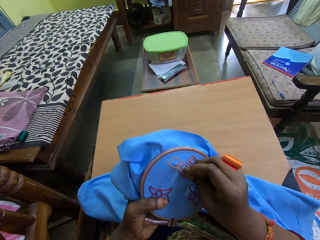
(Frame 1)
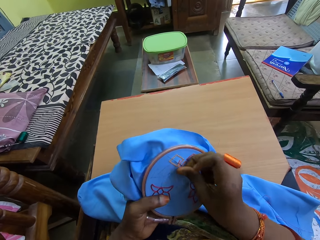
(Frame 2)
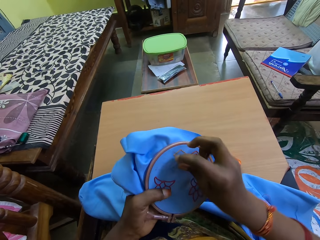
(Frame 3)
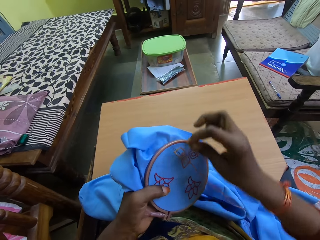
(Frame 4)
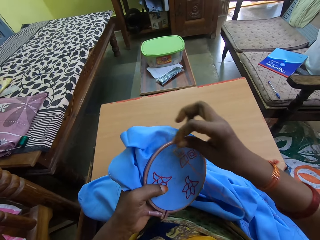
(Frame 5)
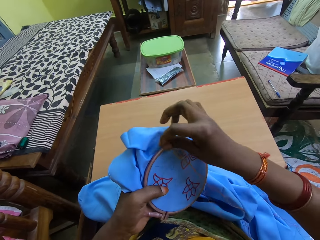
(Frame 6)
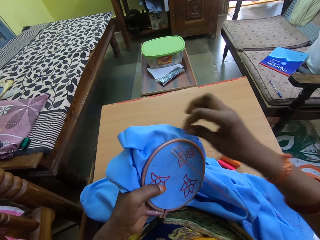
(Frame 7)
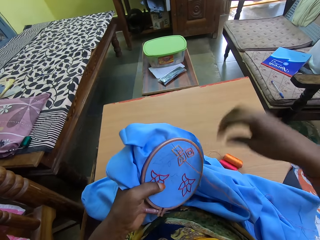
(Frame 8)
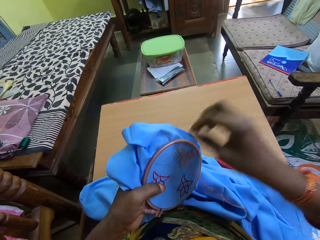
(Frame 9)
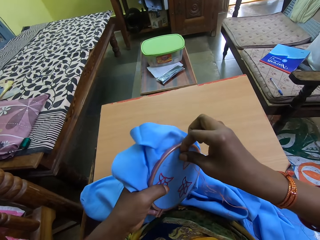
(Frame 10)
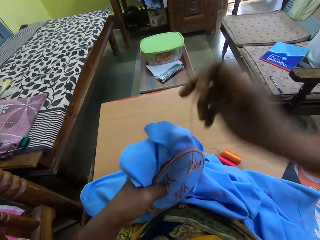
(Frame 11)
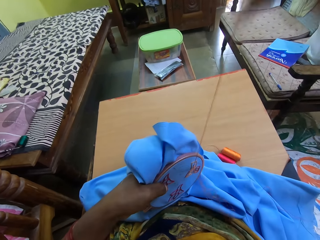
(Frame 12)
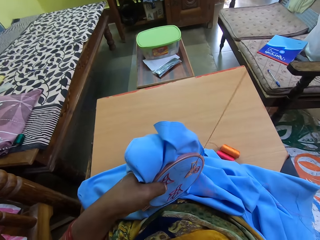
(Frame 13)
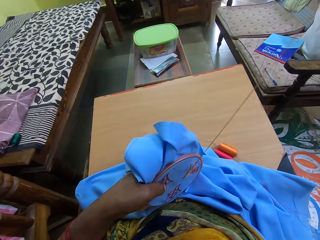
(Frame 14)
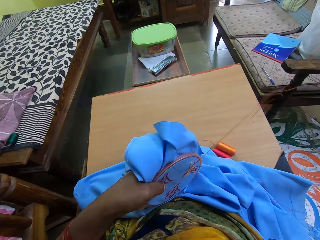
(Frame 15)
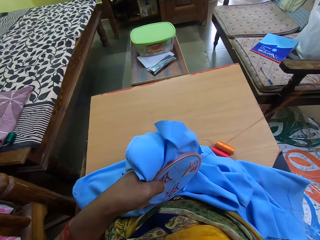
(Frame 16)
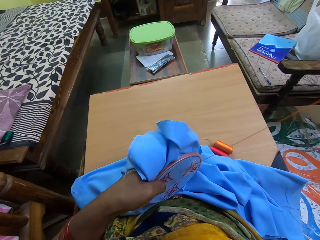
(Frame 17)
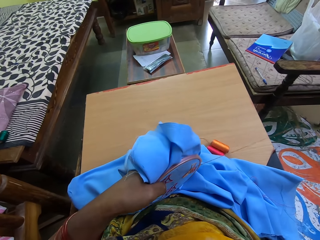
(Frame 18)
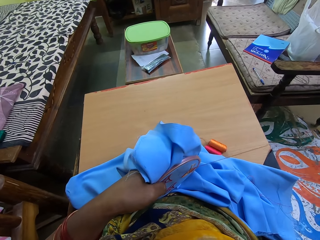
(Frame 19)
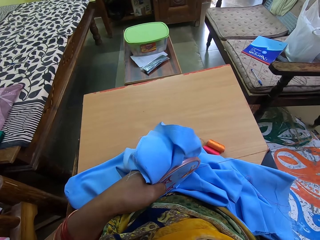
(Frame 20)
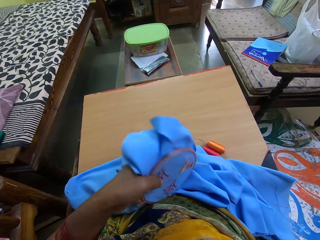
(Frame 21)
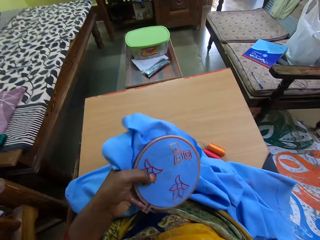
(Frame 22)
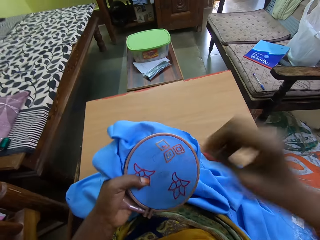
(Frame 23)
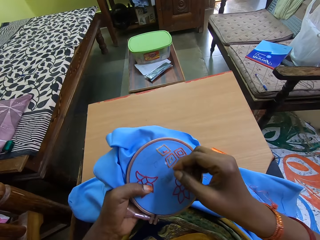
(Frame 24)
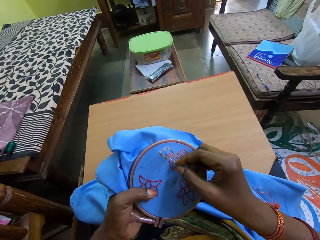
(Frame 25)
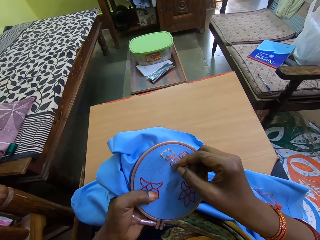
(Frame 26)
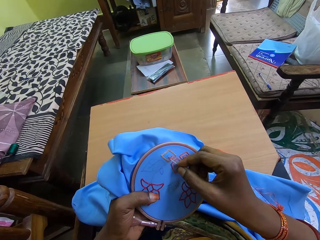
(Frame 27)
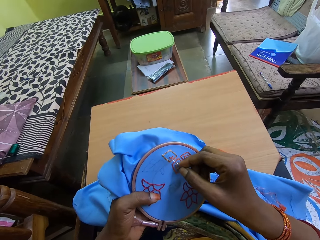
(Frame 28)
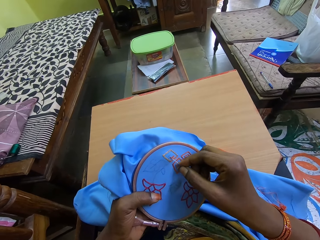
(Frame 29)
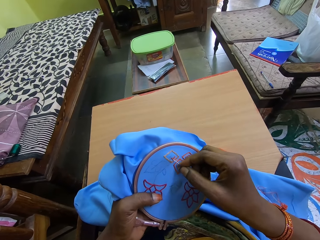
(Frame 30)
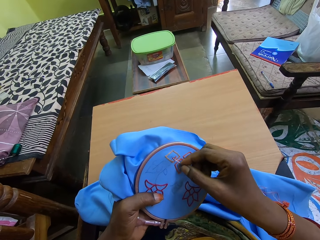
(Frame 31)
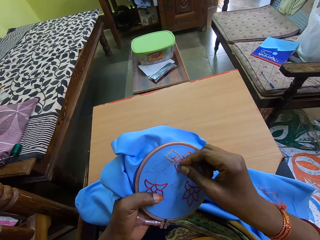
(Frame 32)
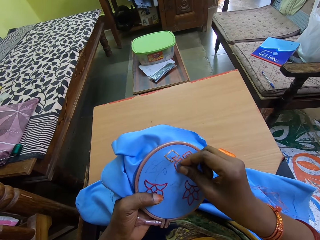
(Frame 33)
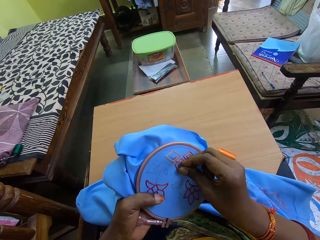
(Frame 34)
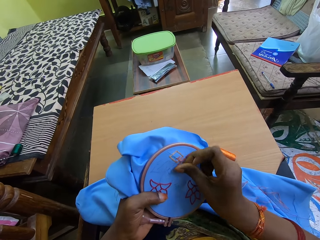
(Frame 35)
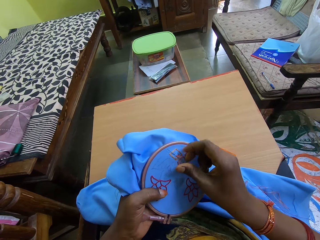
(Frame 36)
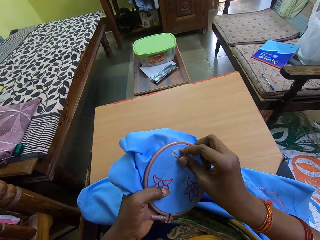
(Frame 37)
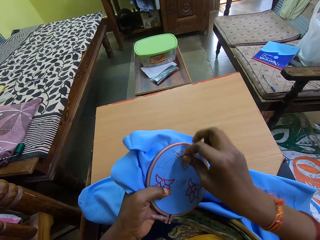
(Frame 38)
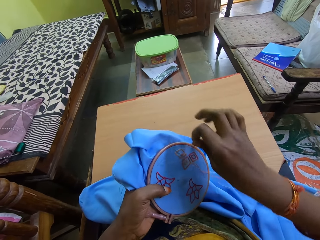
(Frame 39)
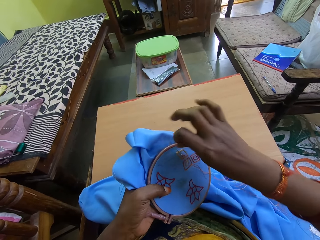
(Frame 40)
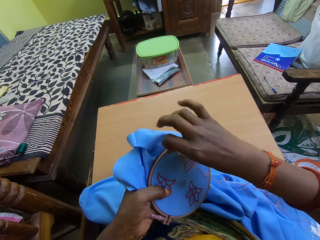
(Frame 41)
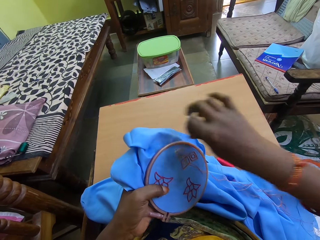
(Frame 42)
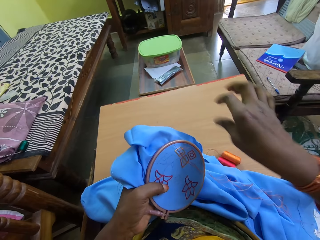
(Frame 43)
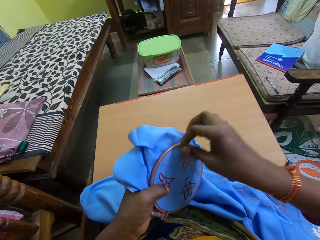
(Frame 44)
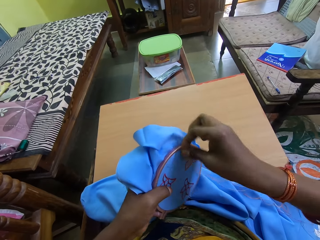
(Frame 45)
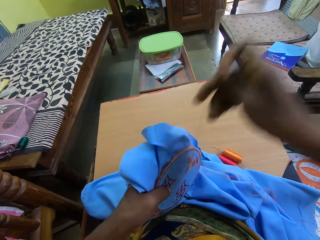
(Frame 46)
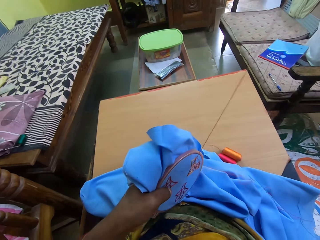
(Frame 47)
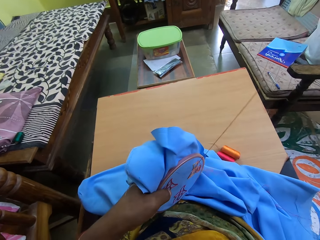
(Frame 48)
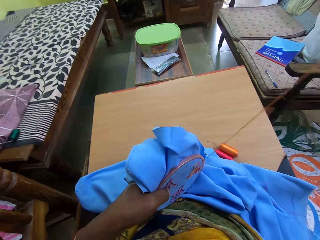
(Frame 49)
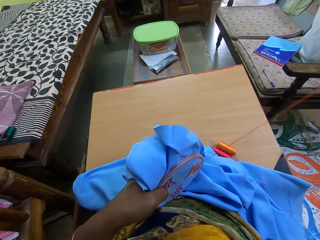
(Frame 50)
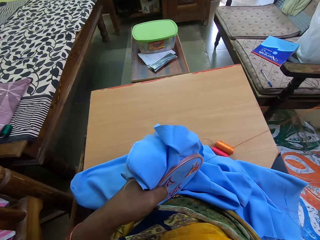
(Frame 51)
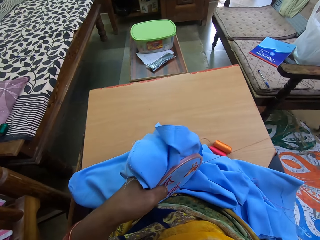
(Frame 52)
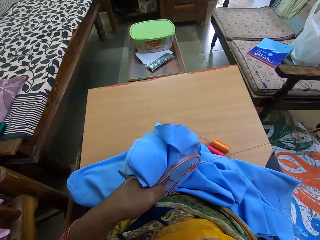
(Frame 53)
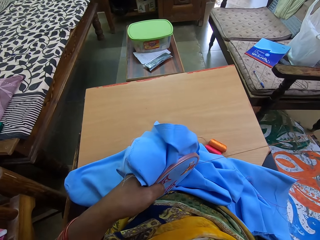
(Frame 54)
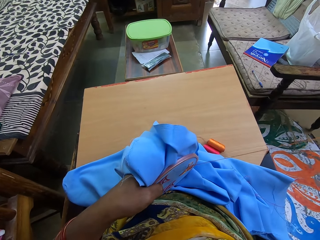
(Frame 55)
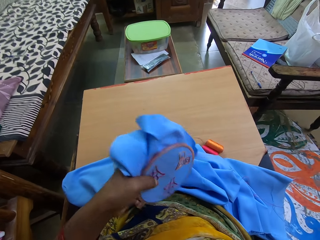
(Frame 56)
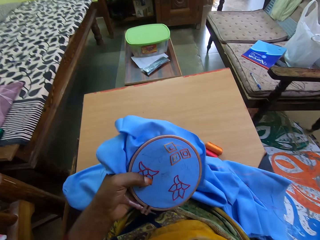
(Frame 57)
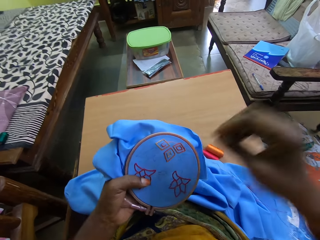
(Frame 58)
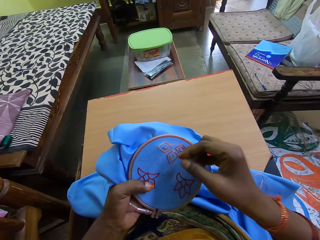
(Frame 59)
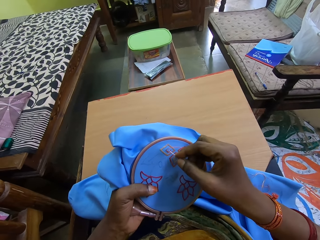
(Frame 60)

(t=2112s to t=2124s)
The camera wearer moves the sewing thread on the fabric with her right hand. She draws out the needle from the fabric in her left hand with her right hand. She inserts the needle in her right hand into the fabric in her left hand. She moves the sewing thread on the fabric with her right hand. She draws out the needle from the fabric in her left hand with her right hand.

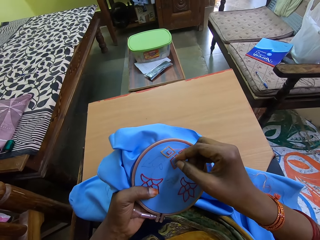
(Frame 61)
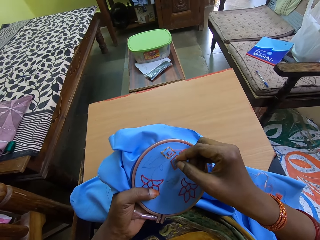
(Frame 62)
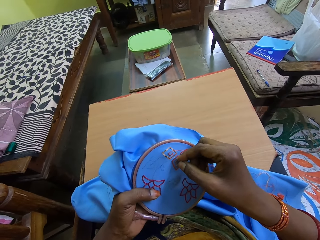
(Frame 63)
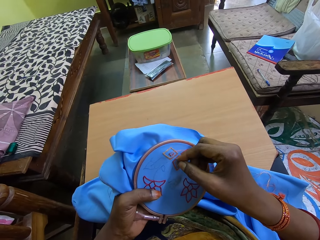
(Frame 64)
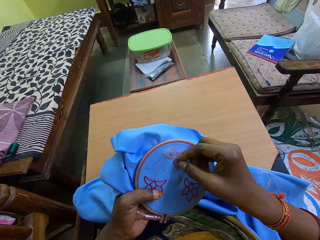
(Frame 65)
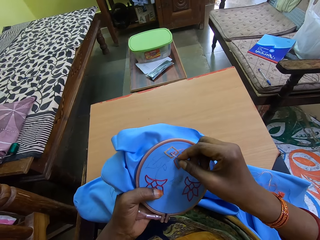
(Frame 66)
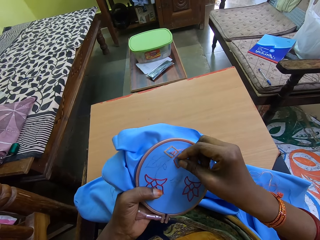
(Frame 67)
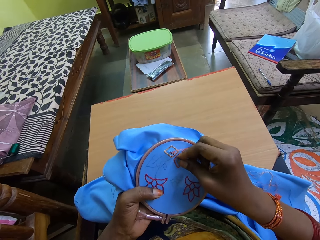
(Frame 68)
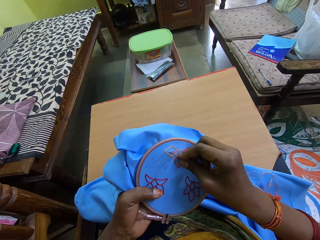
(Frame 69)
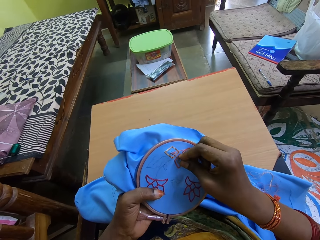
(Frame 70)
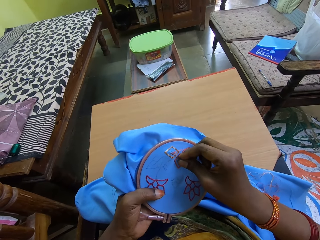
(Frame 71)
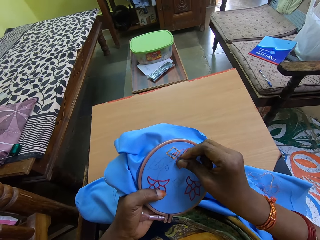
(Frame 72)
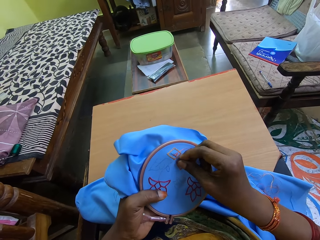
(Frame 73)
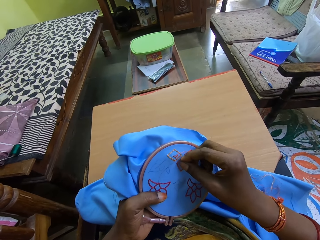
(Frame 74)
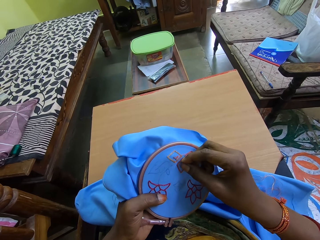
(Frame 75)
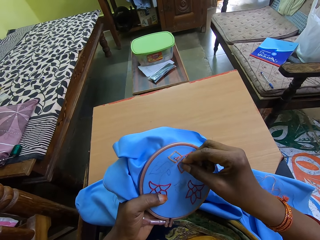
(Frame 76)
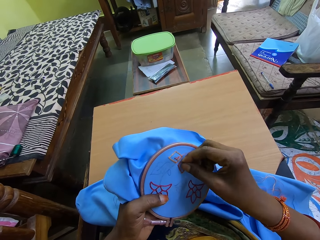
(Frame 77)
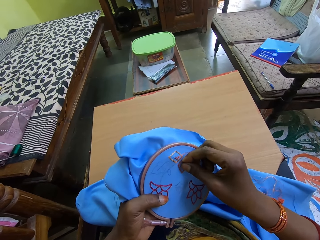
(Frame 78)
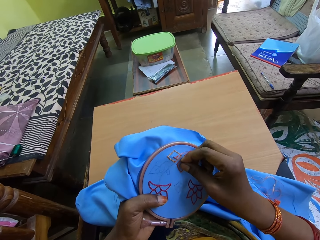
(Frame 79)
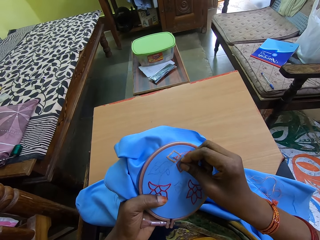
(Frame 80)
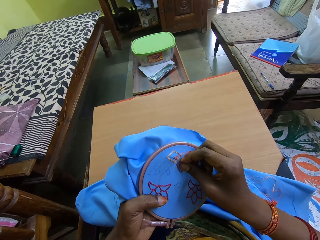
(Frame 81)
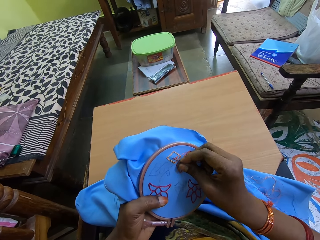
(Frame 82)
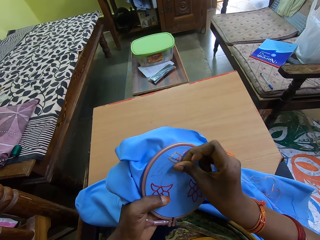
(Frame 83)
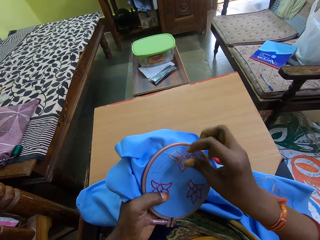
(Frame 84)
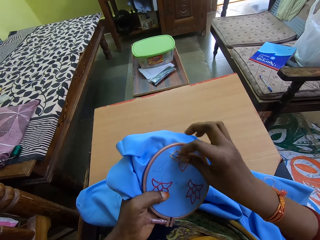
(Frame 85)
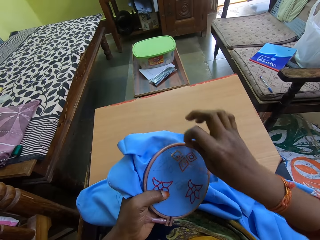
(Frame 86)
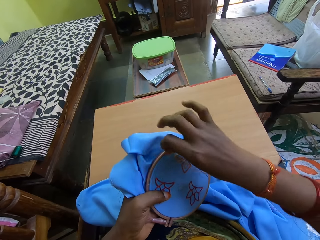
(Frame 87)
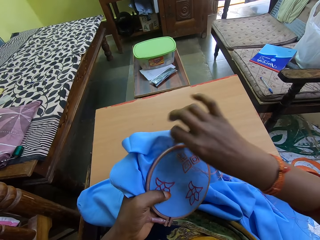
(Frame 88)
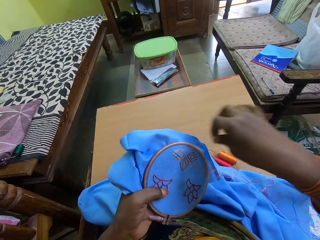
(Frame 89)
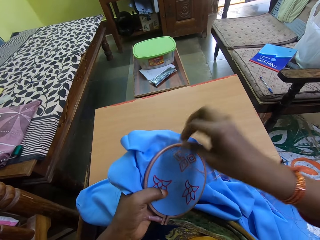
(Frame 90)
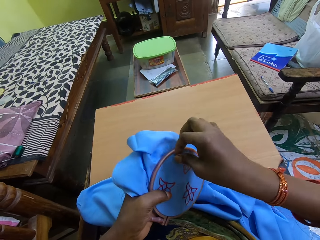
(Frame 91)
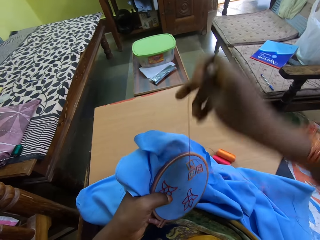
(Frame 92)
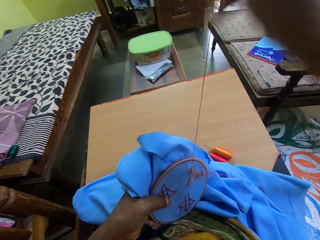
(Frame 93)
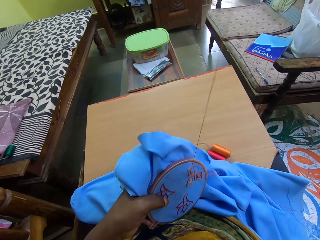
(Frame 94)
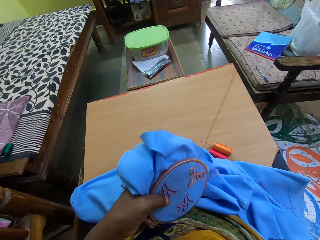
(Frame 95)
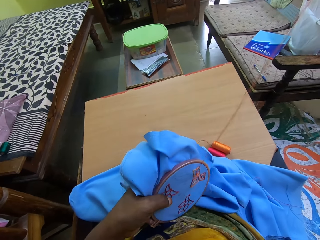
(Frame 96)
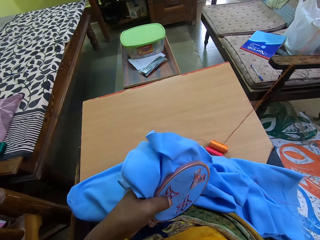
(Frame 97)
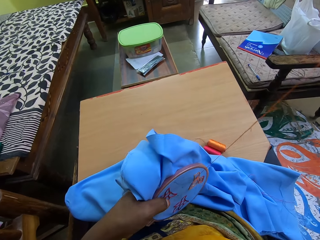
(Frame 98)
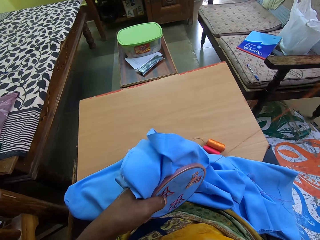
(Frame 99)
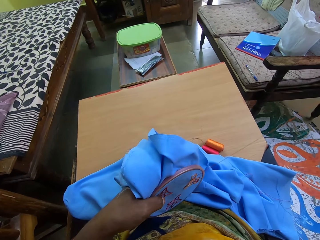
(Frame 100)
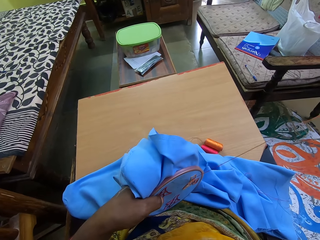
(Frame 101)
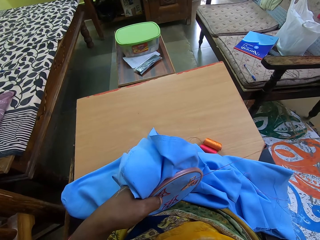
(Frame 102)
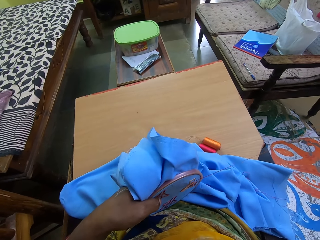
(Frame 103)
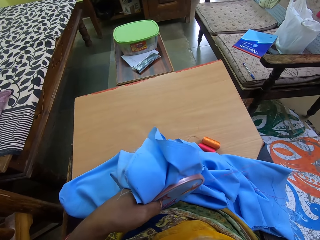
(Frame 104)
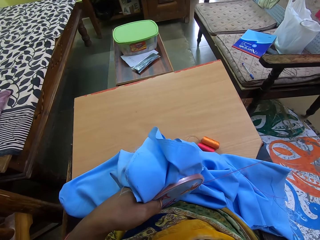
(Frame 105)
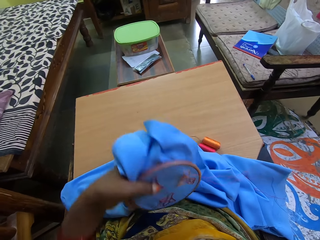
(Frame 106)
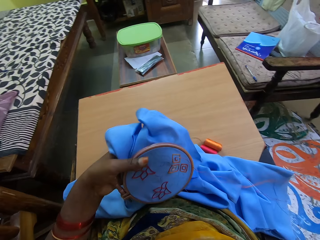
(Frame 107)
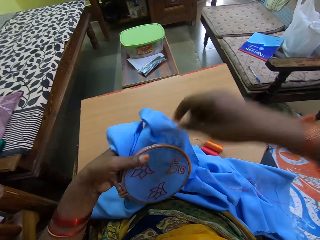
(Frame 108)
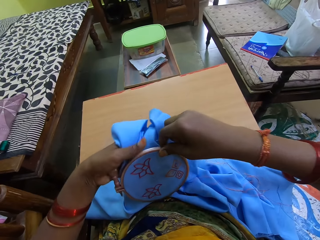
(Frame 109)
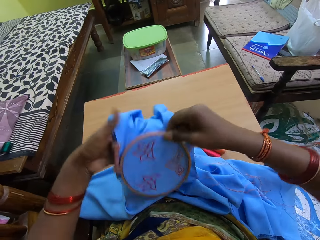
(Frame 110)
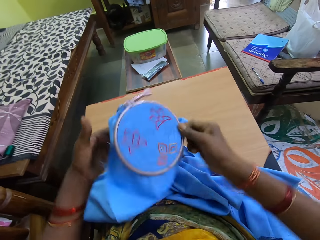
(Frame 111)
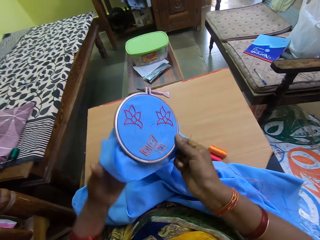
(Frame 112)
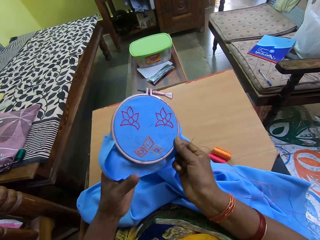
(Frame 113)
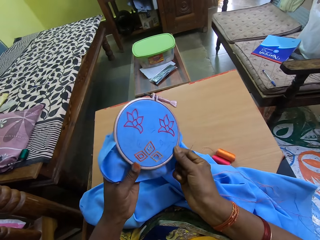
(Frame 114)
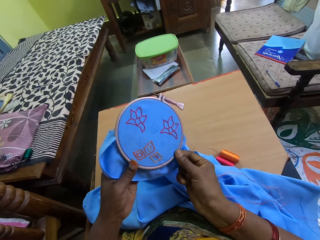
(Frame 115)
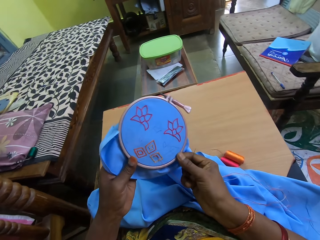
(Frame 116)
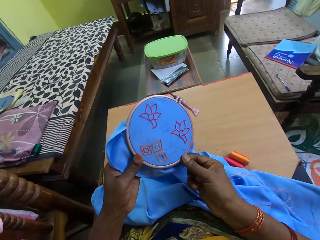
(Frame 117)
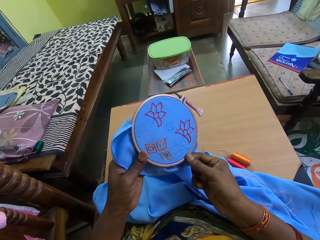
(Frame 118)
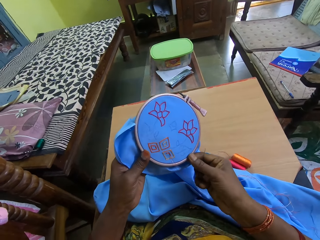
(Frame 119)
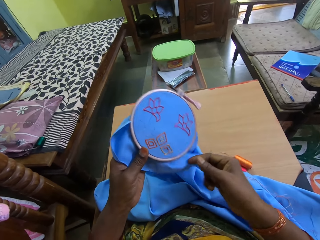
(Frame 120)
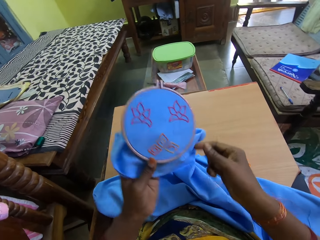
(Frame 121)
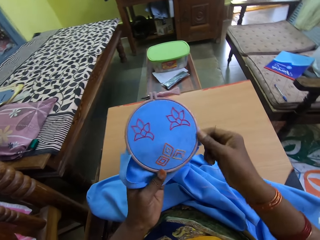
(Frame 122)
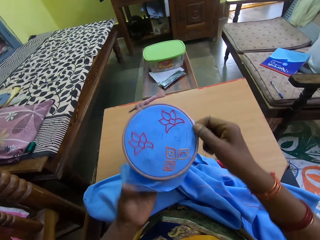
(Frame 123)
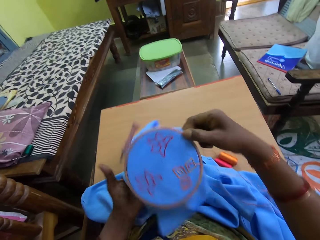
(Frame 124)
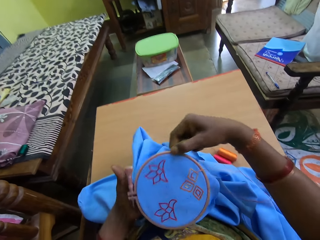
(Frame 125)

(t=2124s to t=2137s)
The camera wearer inserts the needle in her right hand into the fabric in her left hand. She moves the sewing thread on the fabric with her right hand. She draws out the needle from the fabric in her left hand with her right hand. She turns the fabric with her right hand.
